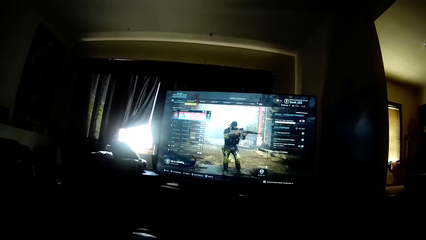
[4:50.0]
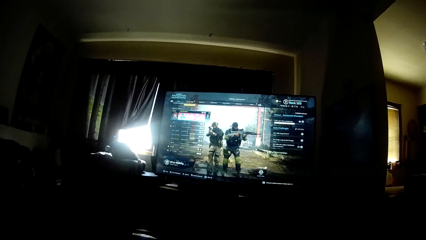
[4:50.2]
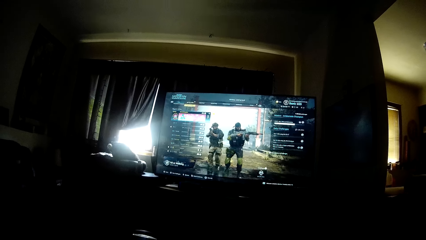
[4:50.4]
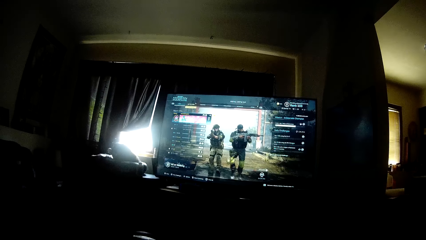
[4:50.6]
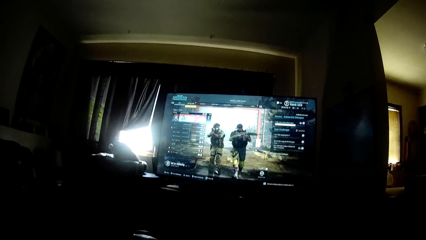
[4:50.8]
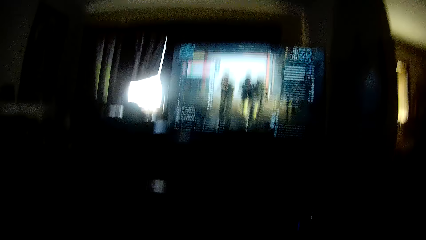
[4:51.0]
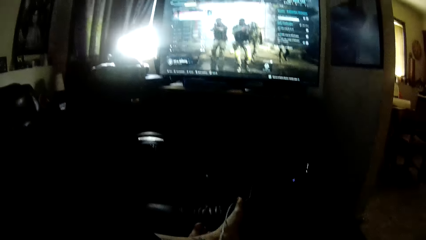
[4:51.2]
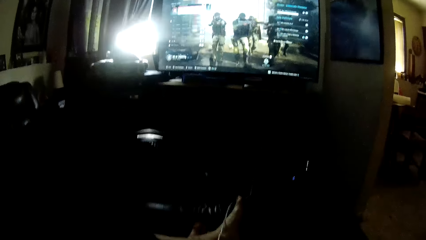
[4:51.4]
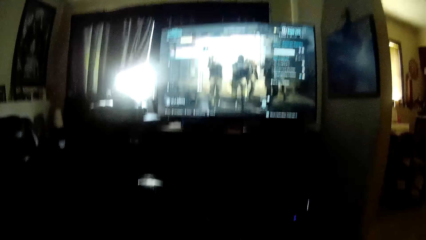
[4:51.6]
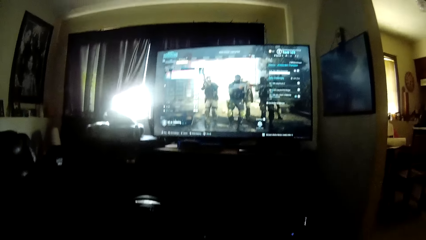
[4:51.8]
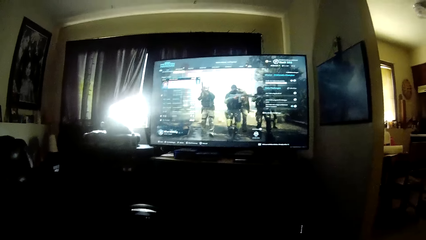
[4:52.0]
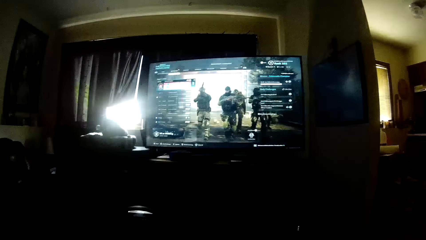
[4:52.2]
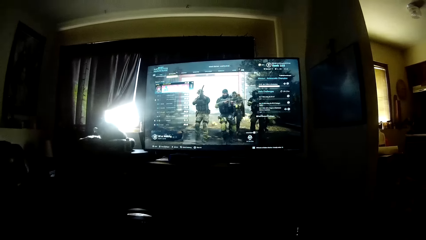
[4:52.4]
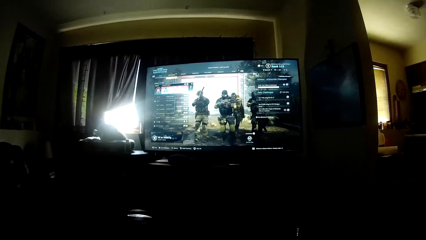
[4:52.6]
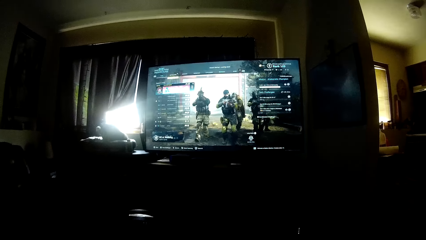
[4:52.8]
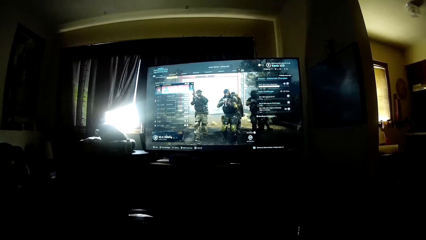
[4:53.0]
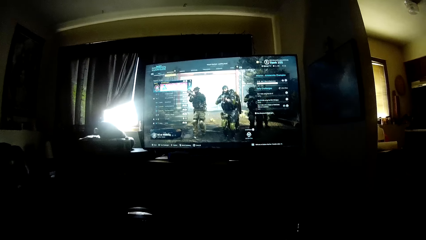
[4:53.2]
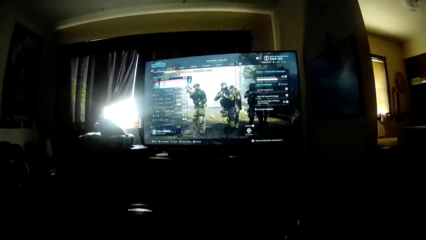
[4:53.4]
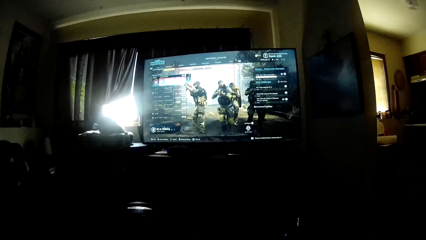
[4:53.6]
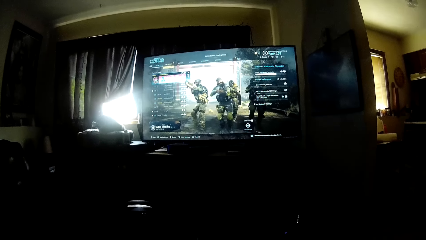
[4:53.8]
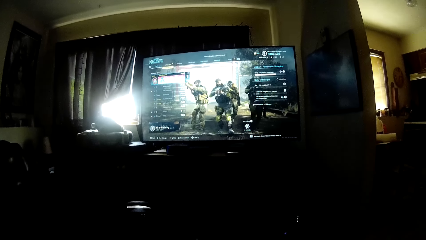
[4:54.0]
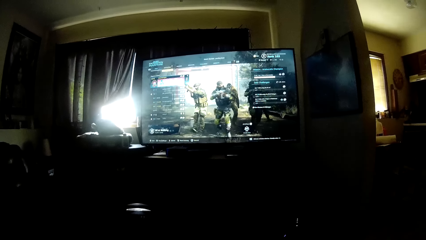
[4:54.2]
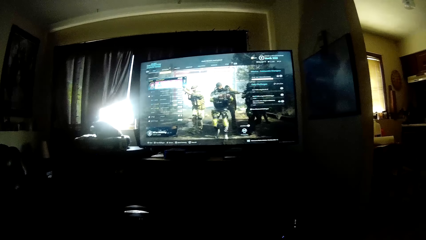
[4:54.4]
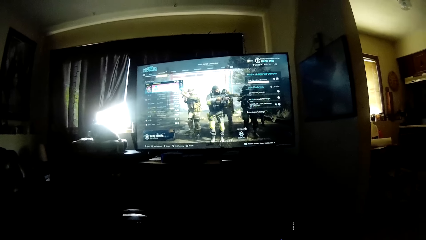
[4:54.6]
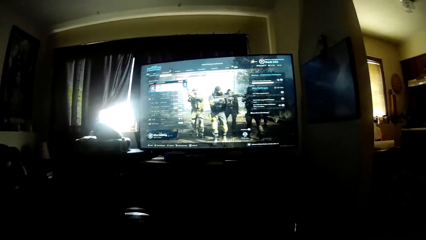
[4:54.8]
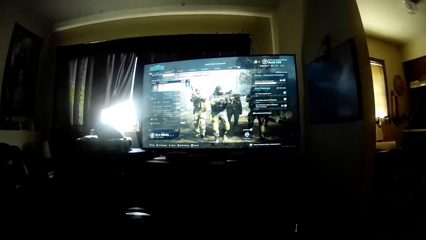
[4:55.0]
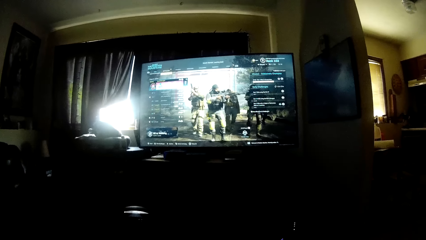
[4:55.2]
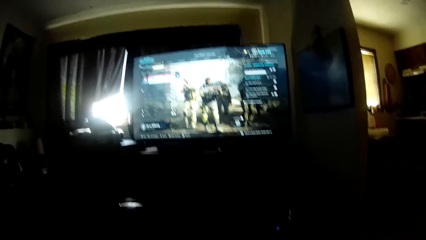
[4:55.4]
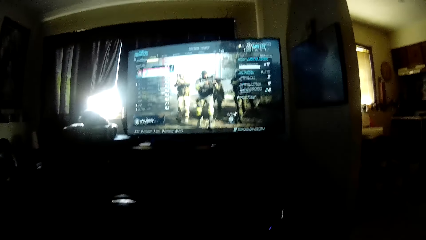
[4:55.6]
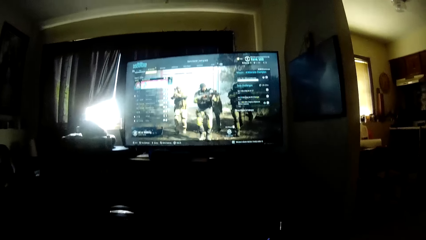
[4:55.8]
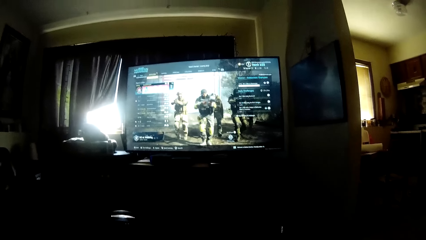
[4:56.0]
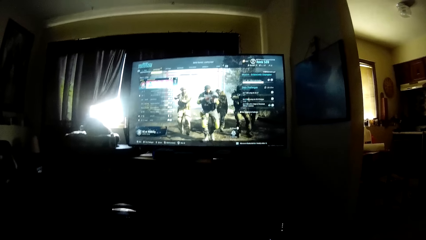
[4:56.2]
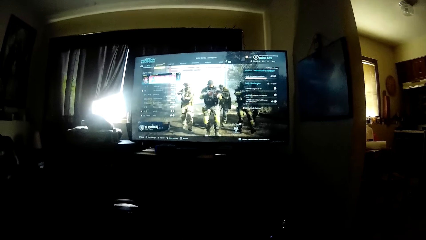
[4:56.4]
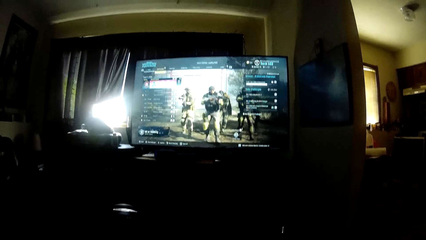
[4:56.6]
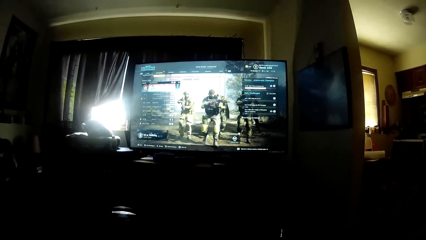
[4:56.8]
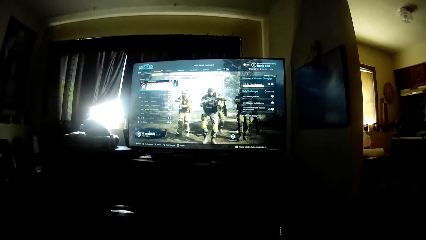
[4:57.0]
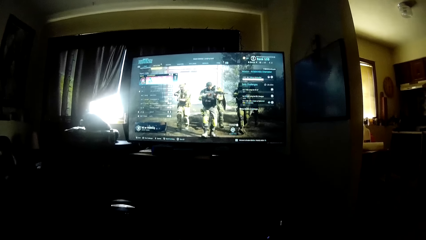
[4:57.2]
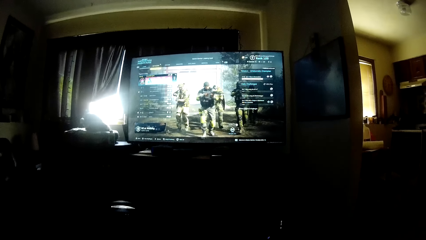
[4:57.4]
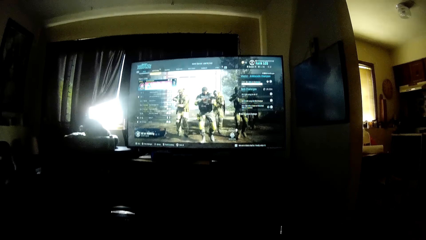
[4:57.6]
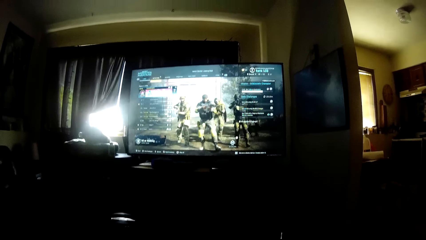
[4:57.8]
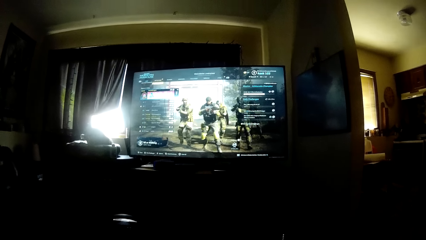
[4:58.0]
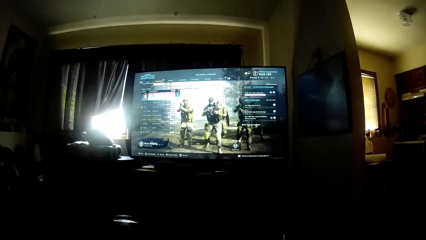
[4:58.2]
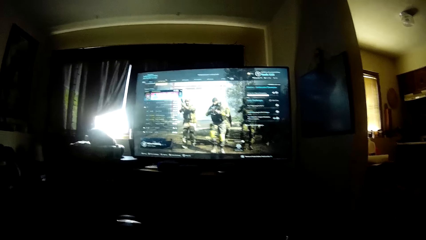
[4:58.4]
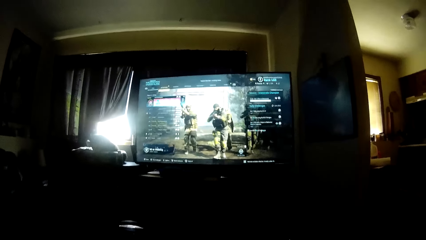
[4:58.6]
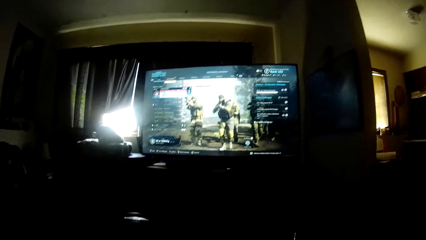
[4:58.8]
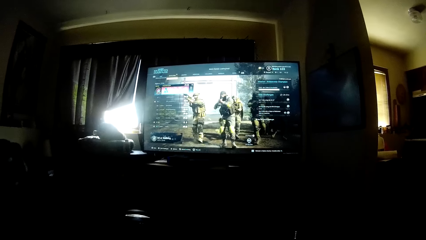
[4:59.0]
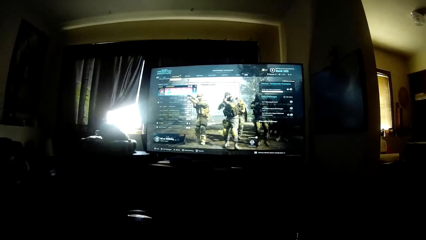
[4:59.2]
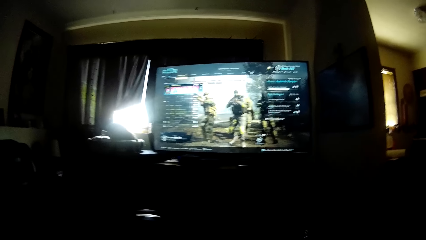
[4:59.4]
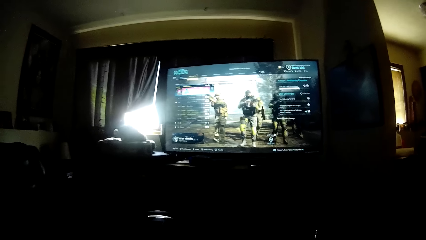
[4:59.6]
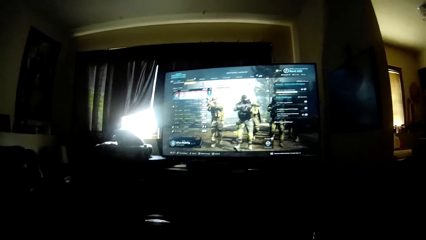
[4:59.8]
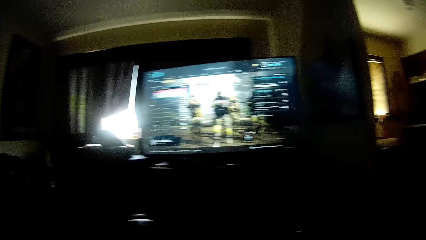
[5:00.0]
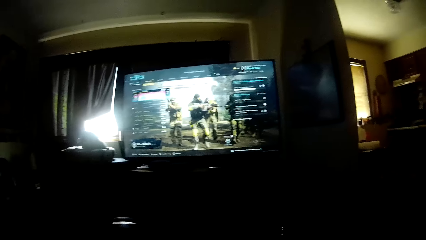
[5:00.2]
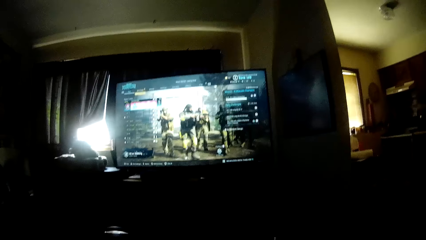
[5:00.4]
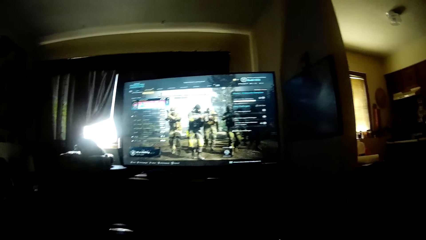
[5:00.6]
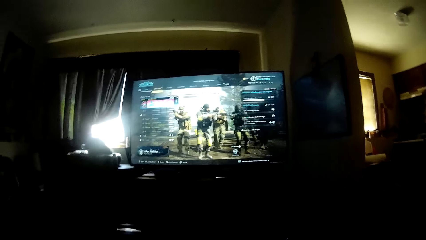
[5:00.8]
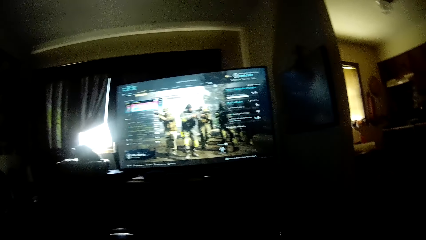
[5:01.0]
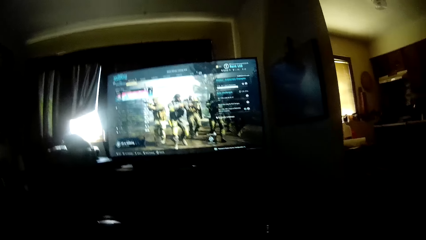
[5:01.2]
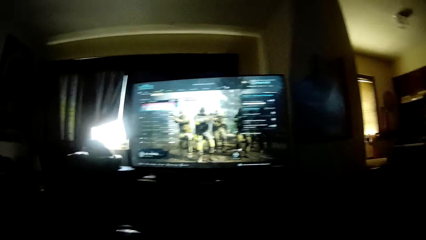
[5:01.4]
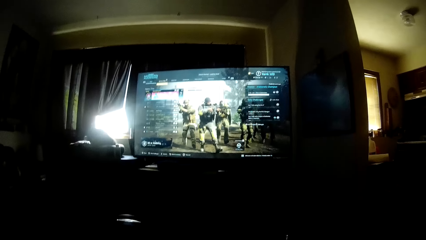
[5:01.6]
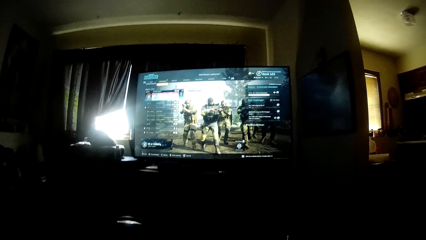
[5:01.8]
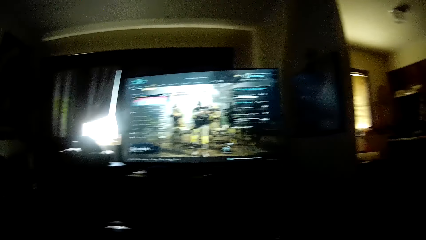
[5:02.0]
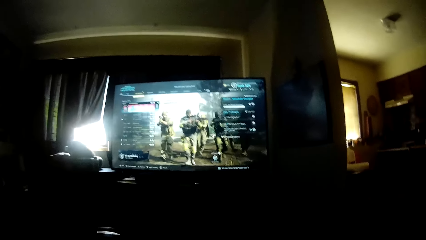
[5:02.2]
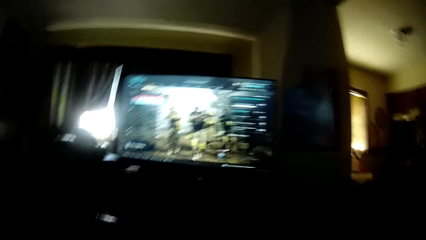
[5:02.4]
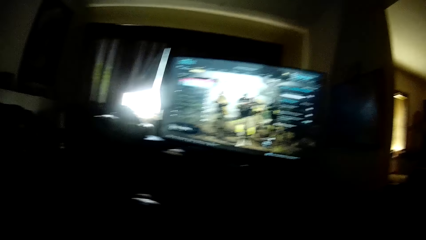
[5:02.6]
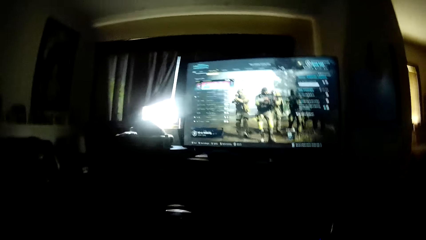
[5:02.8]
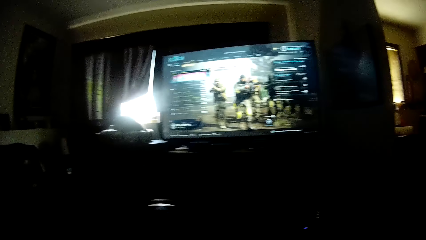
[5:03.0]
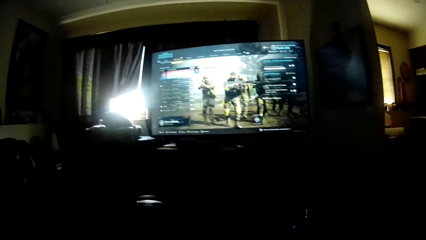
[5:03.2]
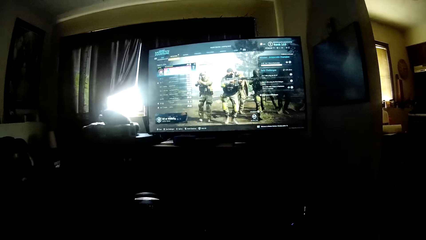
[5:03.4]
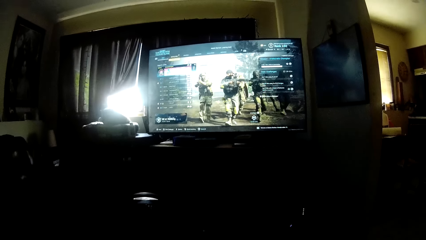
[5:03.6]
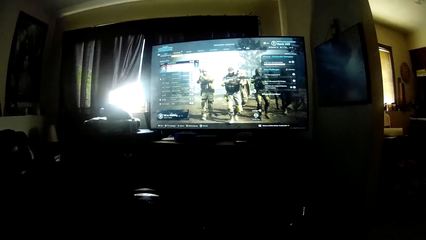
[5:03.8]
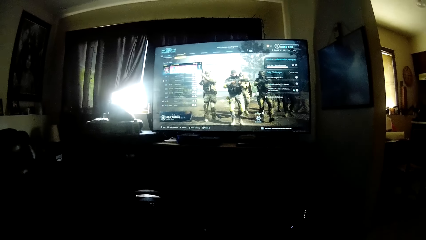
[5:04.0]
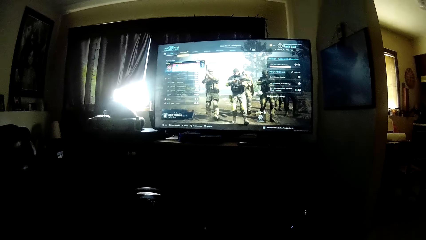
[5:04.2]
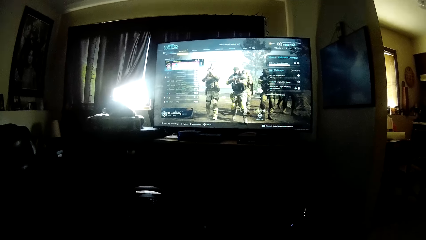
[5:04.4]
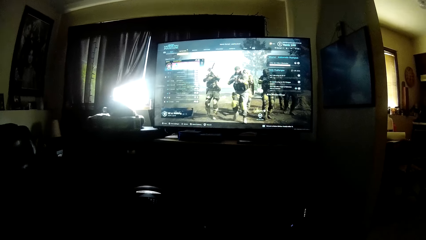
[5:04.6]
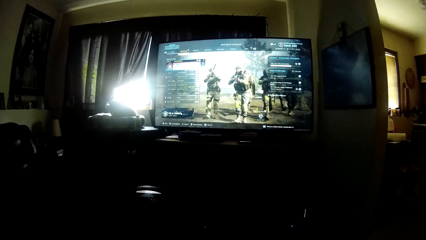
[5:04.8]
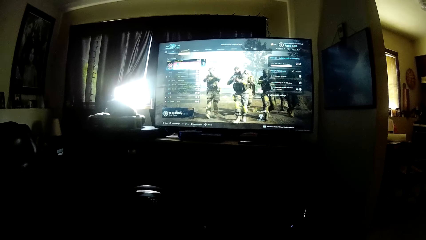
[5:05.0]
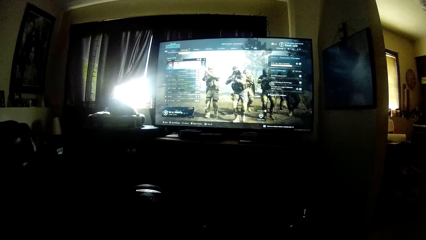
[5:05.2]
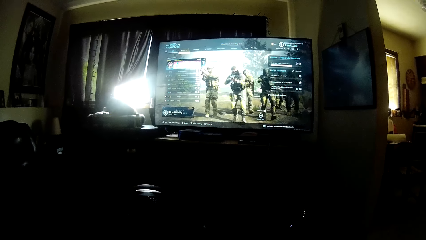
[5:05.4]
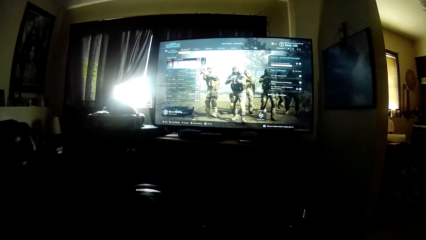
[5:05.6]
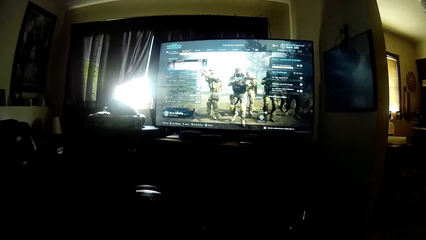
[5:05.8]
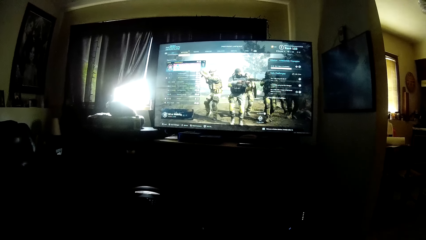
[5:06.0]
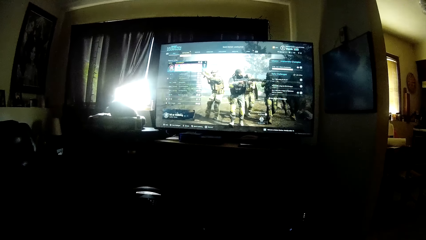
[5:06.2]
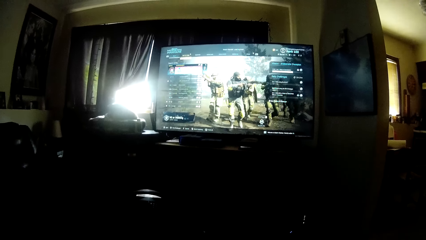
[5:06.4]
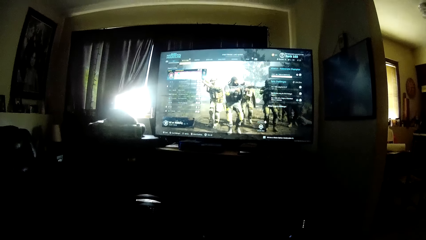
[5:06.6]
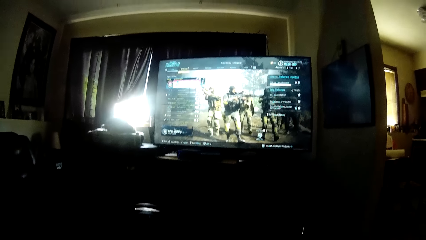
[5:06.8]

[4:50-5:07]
The camera wearer rests their legs under the wire. They play the video game.
